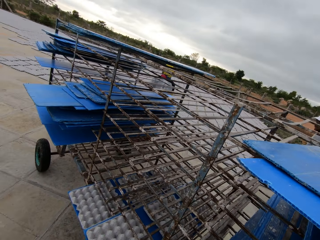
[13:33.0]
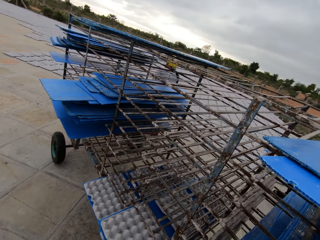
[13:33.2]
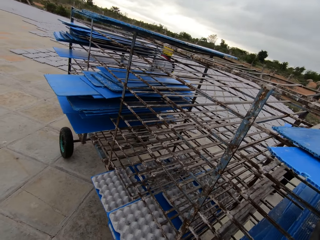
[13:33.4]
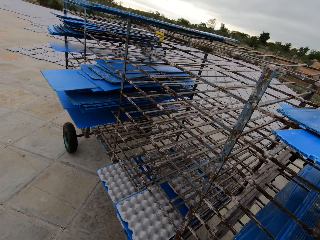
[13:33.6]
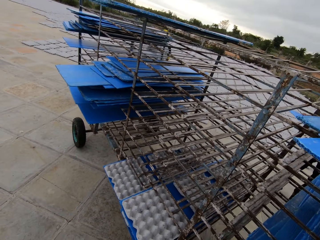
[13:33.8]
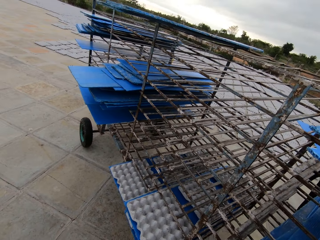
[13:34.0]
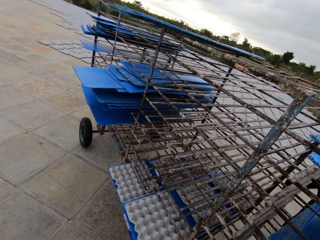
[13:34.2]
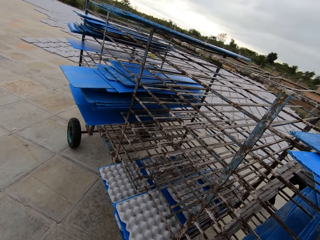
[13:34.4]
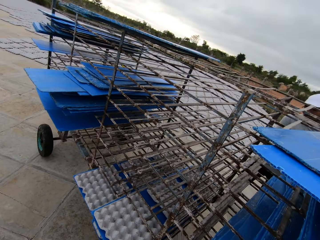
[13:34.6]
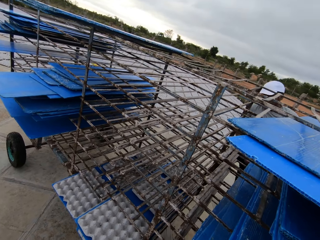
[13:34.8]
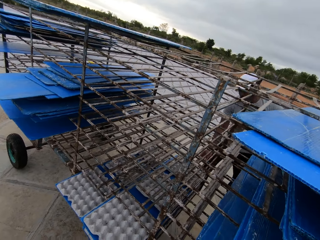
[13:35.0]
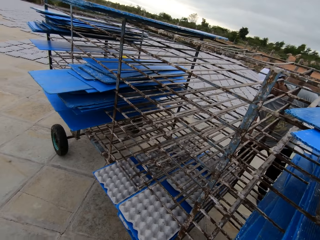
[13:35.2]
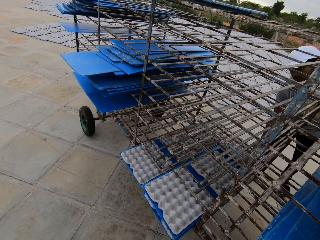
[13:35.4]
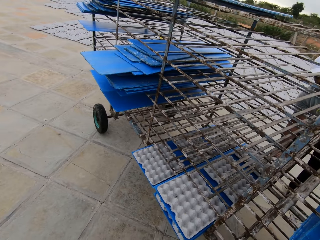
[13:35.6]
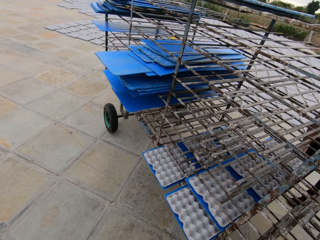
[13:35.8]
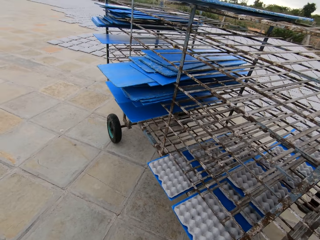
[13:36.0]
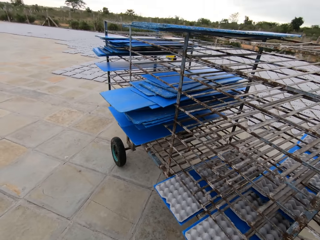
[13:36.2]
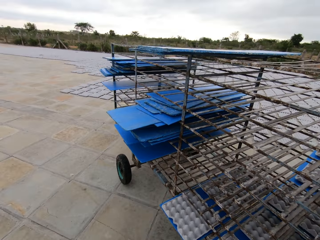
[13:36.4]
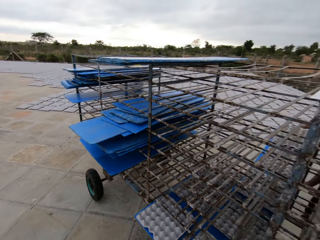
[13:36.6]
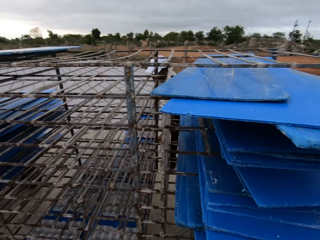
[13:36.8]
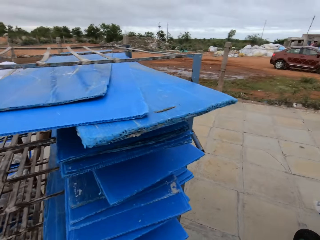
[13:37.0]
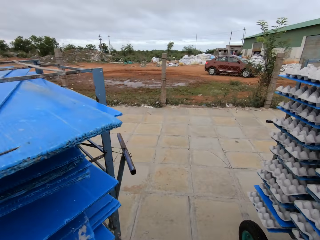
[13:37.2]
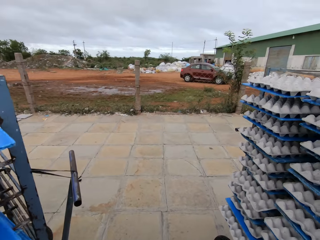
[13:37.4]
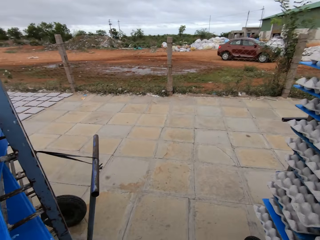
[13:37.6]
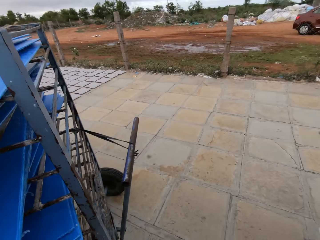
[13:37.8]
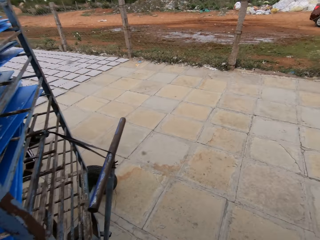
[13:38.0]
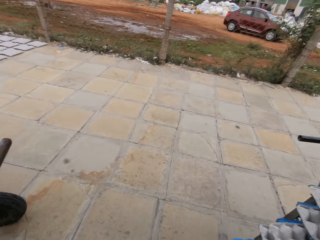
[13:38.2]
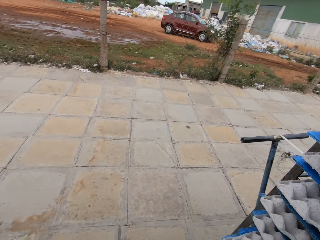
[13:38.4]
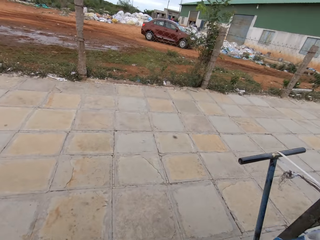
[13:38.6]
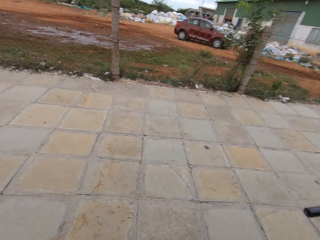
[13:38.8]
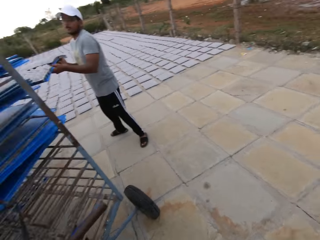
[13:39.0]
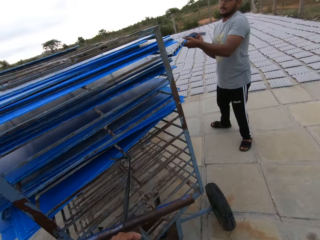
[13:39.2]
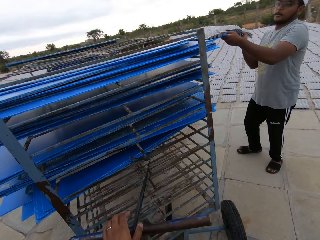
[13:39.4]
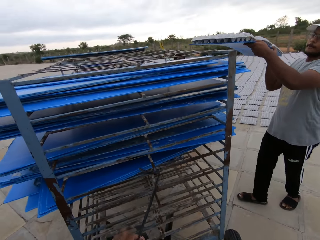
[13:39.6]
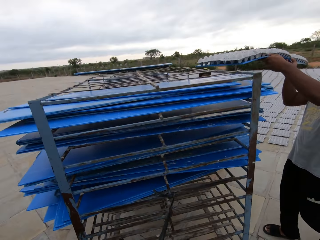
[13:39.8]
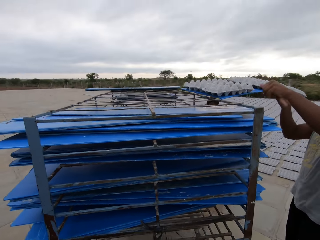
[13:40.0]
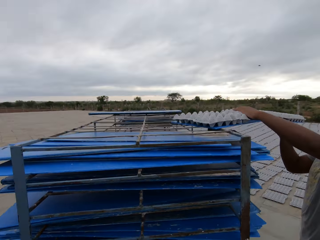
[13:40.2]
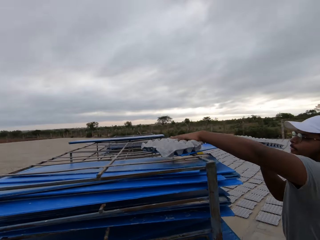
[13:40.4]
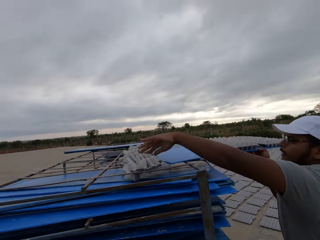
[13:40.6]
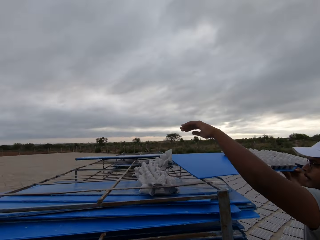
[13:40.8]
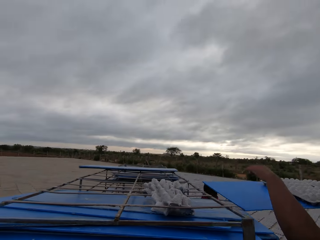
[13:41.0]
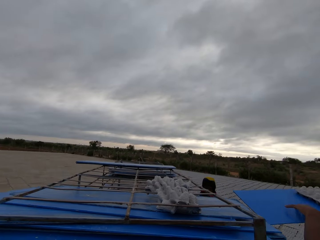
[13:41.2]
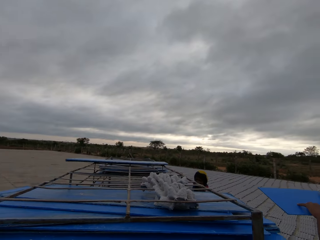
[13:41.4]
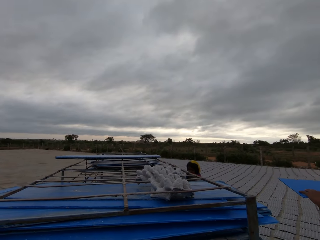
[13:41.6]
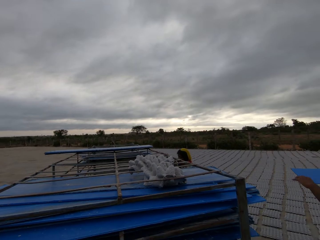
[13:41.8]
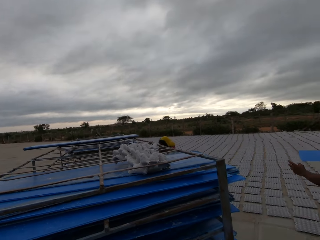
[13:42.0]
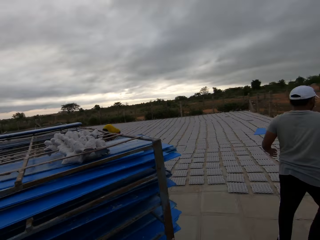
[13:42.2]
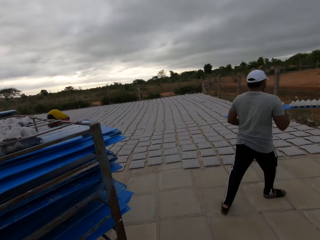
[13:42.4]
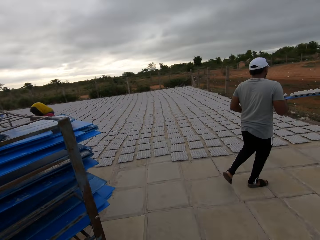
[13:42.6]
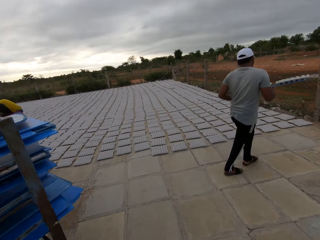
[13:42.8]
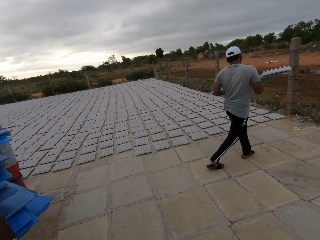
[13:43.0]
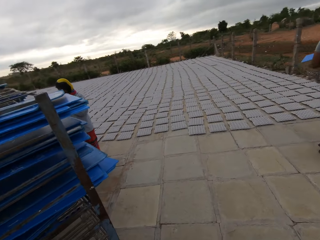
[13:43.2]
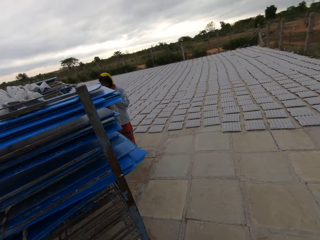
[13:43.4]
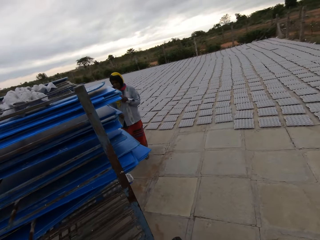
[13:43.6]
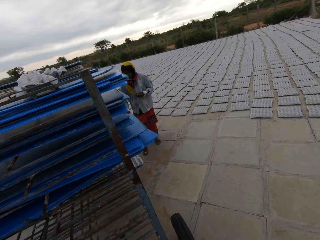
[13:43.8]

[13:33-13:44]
A man drags a blue tray with egg trays from the rack with his right hand. The camera wearer walks around the field. The man lifts the blue tray with egg trays on the rack with his hands. The man moves an egg tray on the blue tray to a blue tray on the rack with his left hand. The man touches the tray with his left hand. The man carries the tray in his right hand.

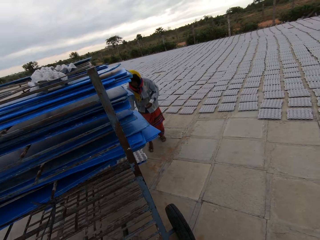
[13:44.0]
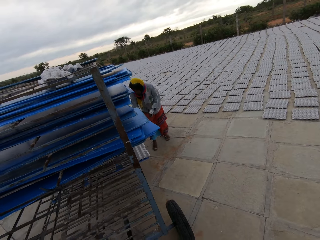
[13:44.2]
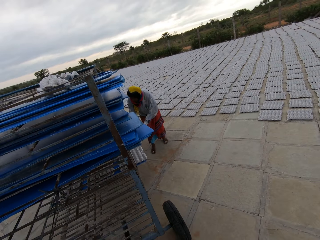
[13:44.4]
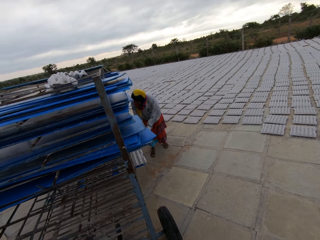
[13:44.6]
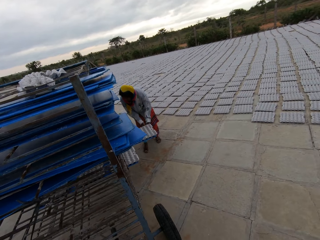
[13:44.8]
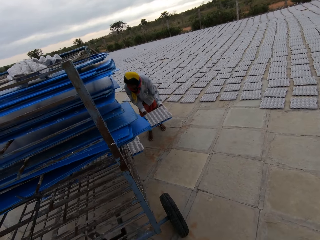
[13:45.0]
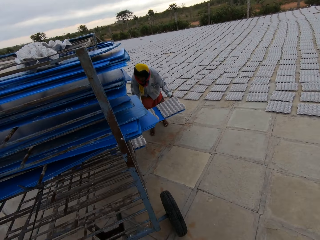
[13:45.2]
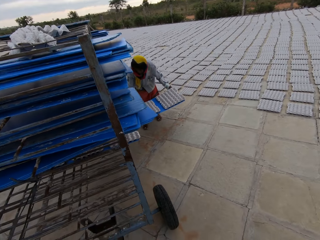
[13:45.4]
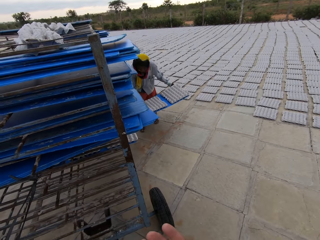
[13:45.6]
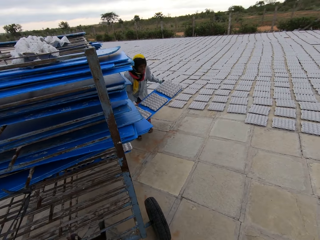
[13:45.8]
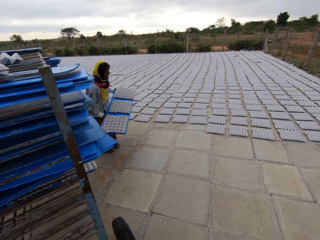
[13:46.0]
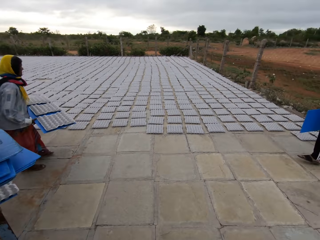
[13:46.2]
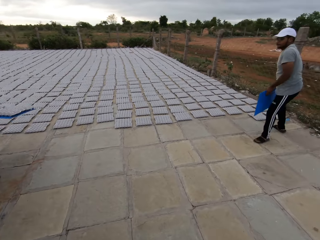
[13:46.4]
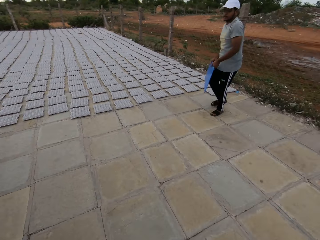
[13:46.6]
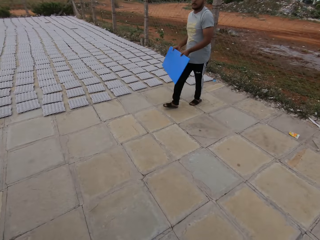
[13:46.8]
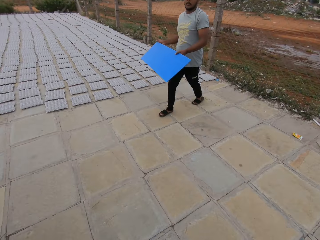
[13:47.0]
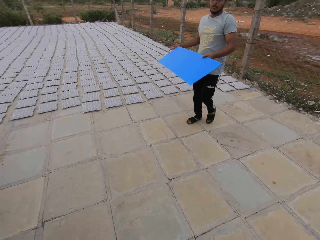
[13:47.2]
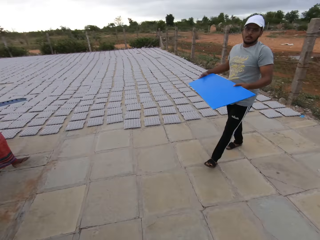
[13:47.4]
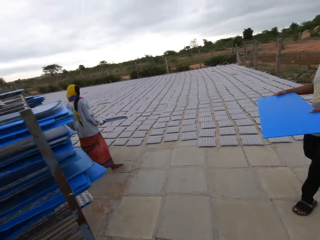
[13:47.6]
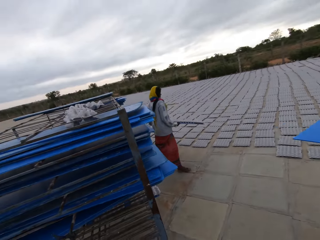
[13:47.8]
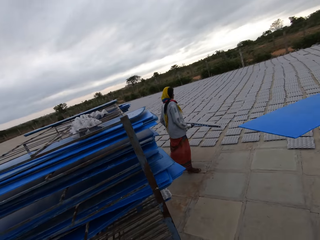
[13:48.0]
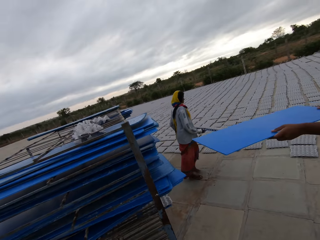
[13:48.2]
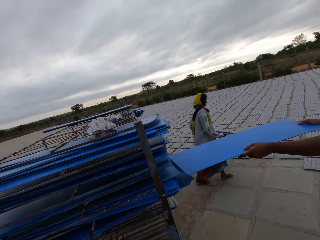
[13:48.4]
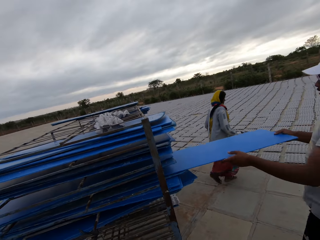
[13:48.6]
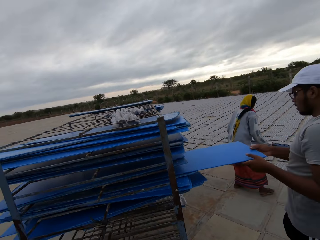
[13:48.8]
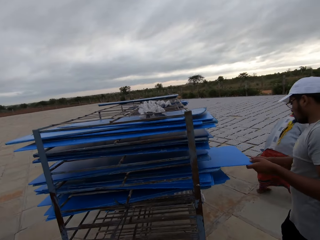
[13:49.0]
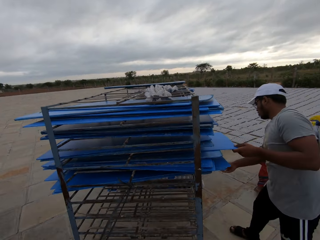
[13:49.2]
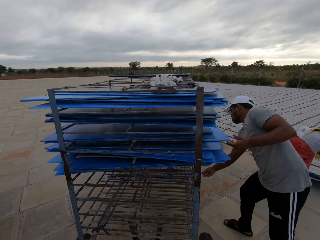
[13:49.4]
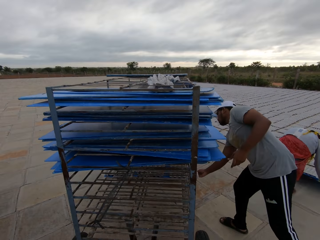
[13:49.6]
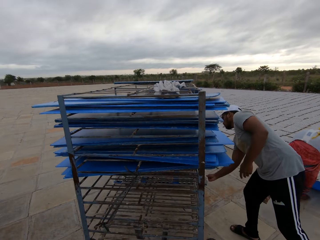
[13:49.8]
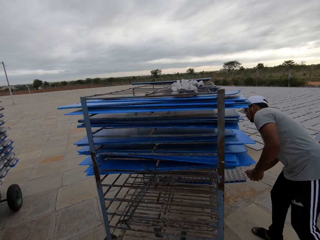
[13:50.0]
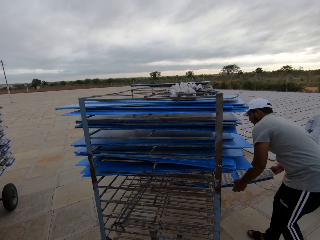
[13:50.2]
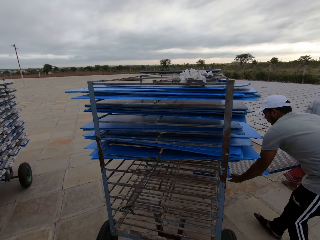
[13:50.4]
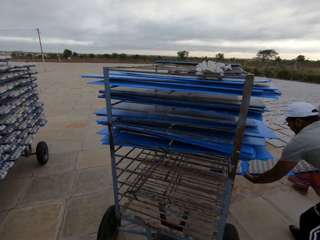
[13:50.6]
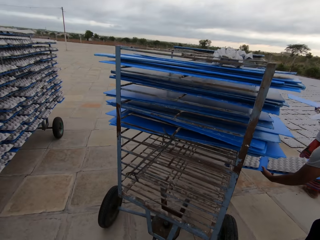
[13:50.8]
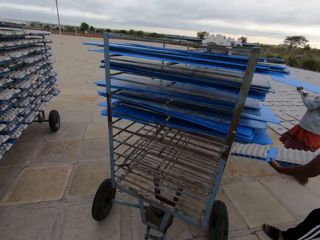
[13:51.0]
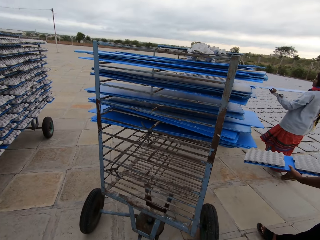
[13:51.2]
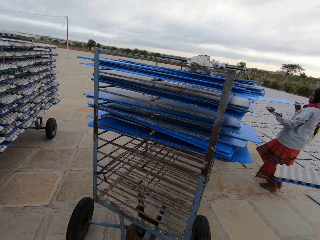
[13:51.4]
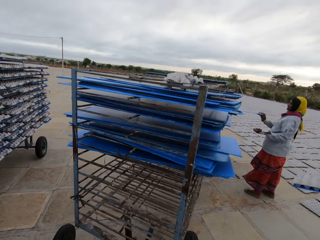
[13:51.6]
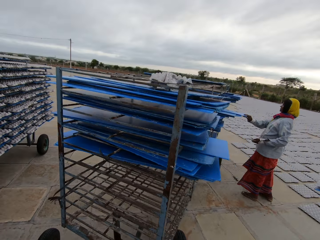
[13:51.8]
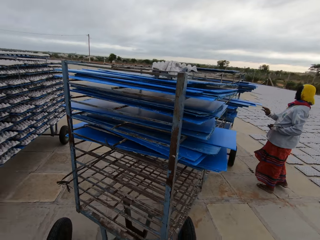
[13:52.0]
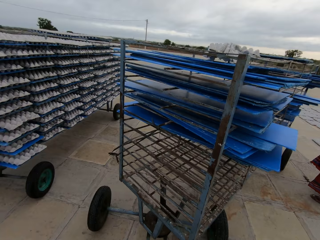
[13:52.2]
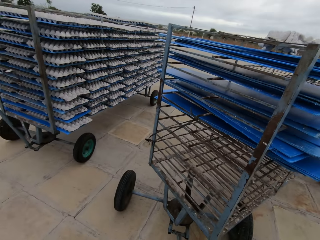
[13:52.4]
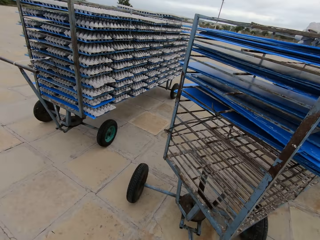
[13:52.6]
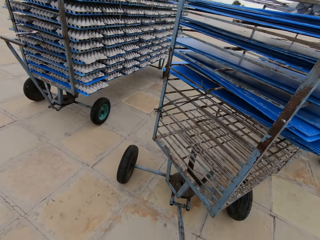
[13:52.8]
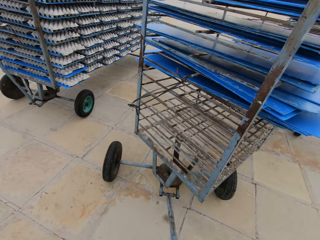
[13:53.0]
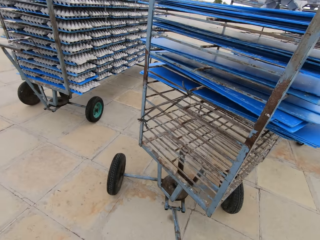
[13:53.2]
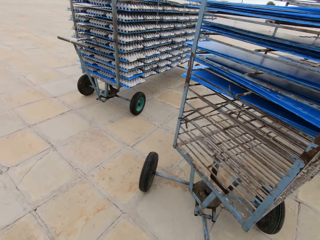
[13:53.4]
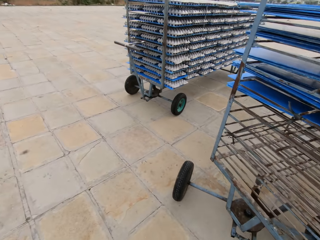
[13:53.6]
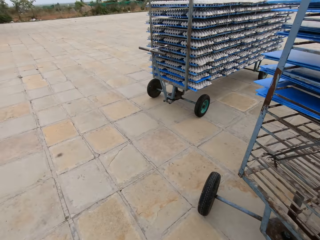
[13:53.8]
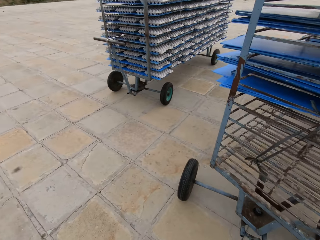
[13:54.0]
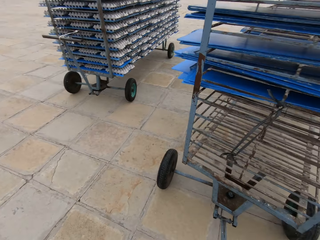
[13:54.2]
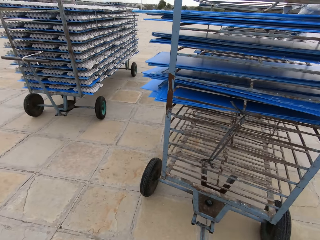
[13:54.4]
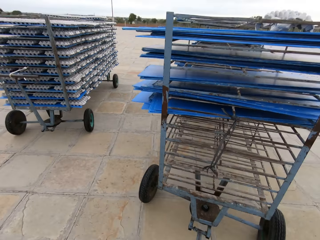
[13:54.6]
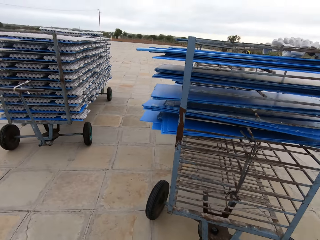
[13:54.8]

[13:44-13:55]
A woman drags a blue tray with egg trays from the rack with her hands. The woman walks towards the crates on the floor. A man walks towards the crate rack with crate slates in his hands. The camera wearer converses with the man. The man puts the crate slate in the crate rack with his hands. The man removes a set of crates from the crate rack with his right hand and carries the set of crates from the crate rack with his hands. The camera wearer drags the crate rack with his right hand down a pavement towards the factory. The man converses with the camera wearer.
